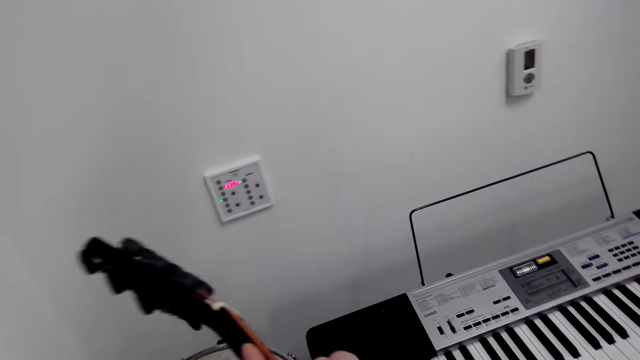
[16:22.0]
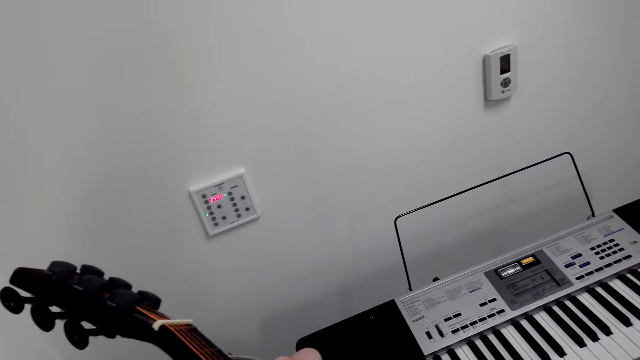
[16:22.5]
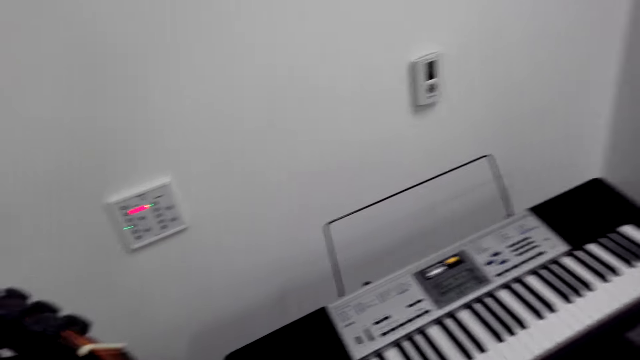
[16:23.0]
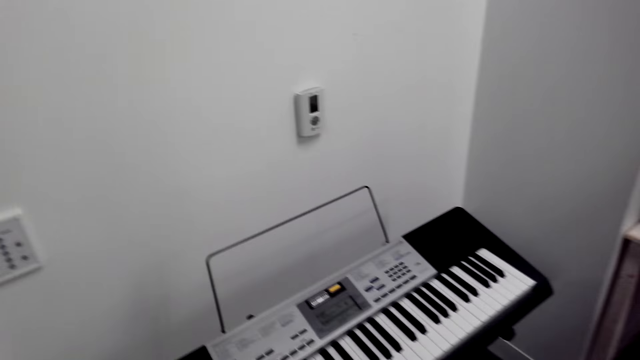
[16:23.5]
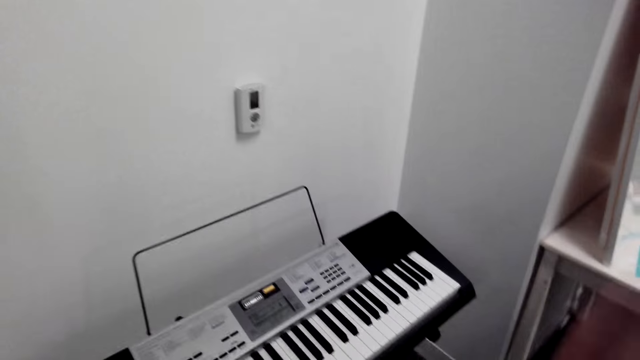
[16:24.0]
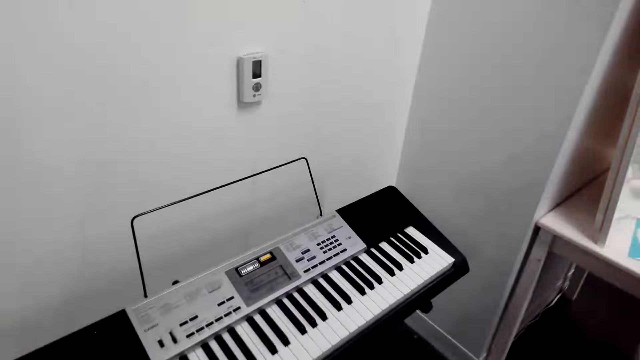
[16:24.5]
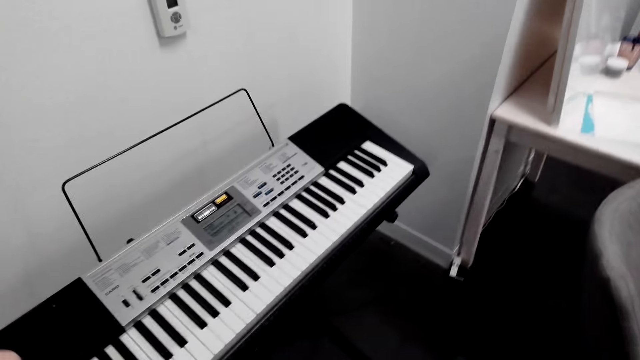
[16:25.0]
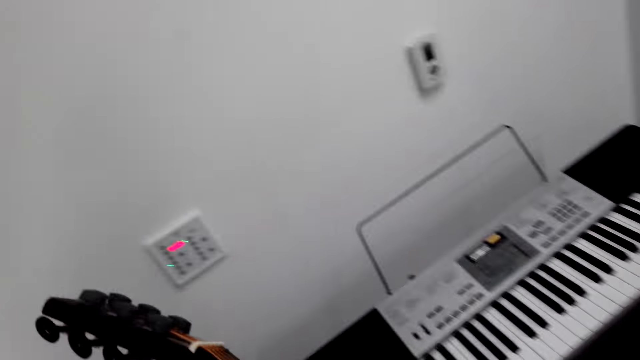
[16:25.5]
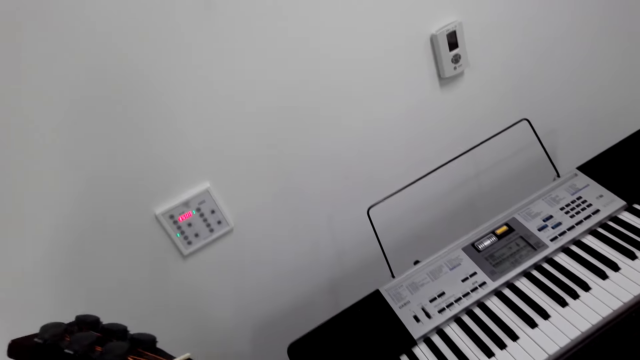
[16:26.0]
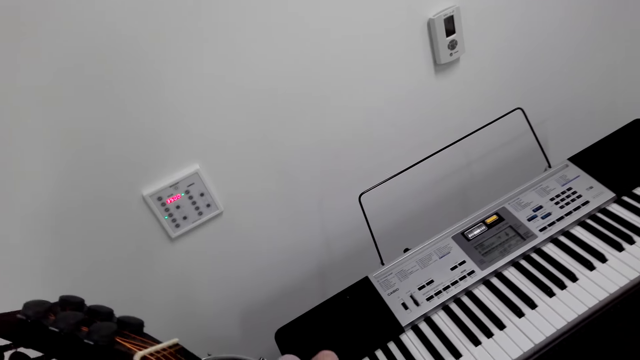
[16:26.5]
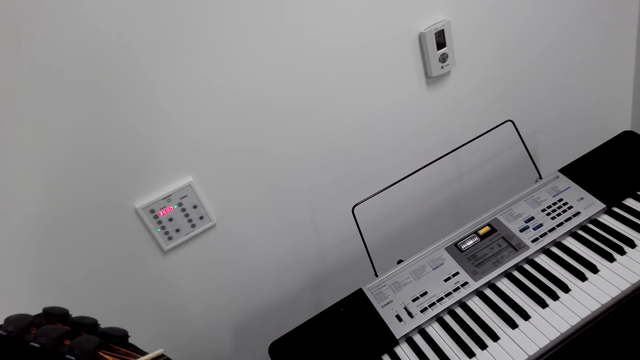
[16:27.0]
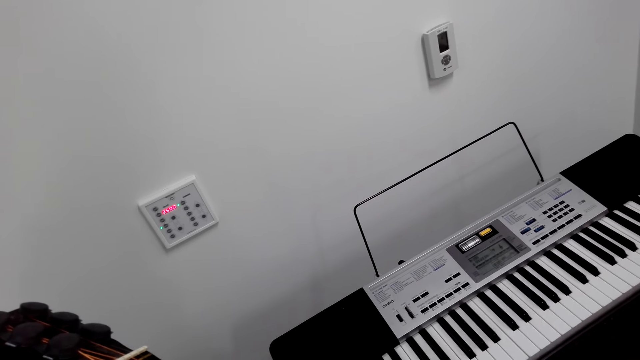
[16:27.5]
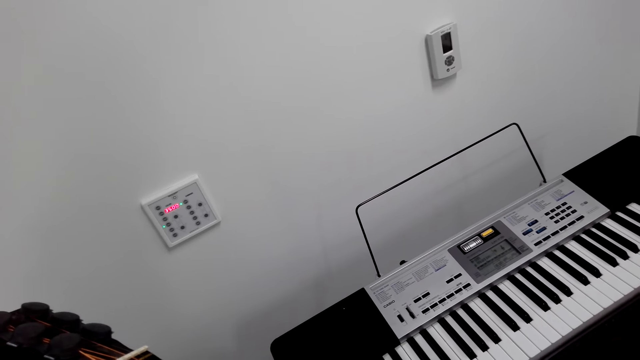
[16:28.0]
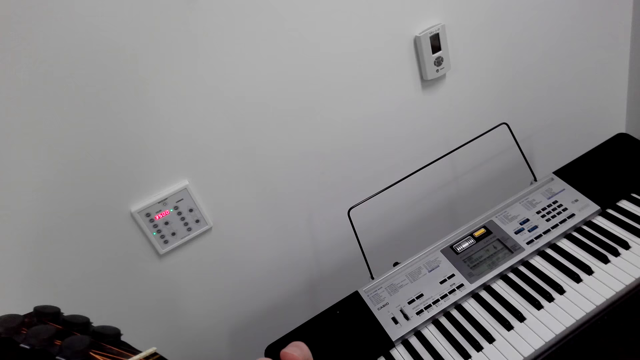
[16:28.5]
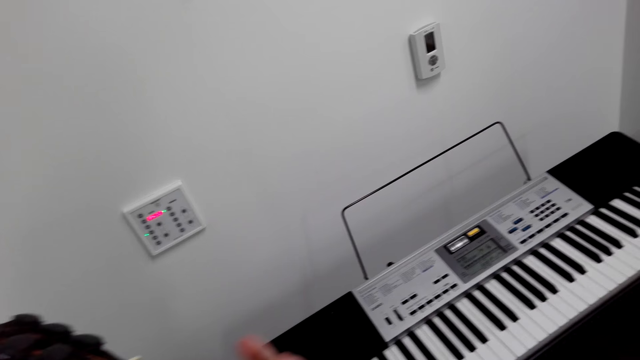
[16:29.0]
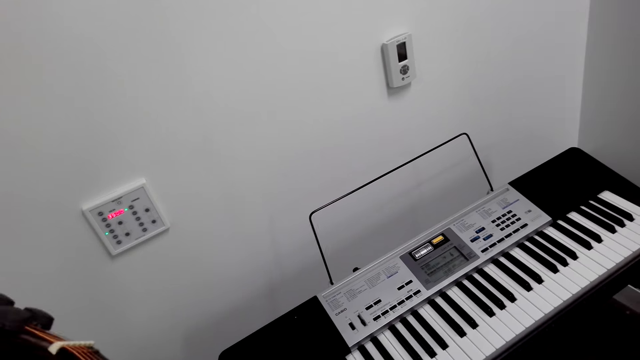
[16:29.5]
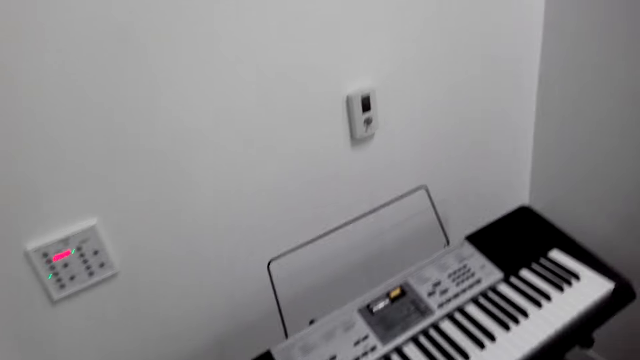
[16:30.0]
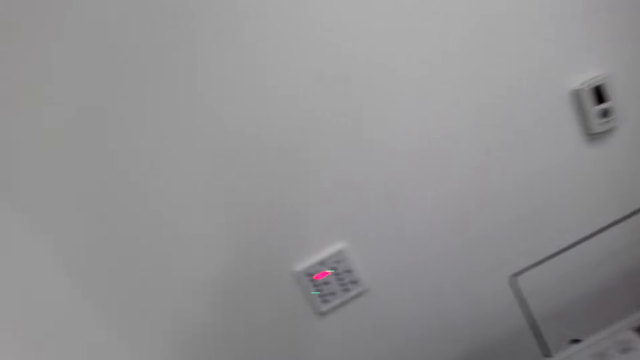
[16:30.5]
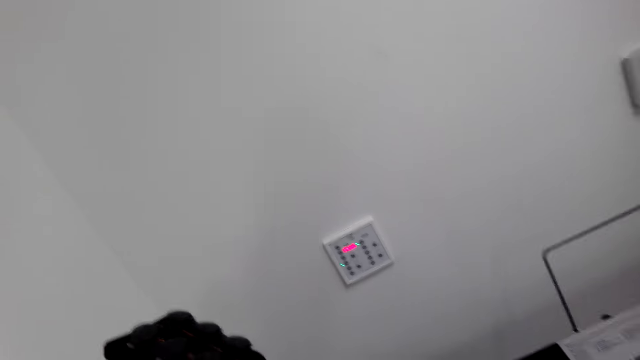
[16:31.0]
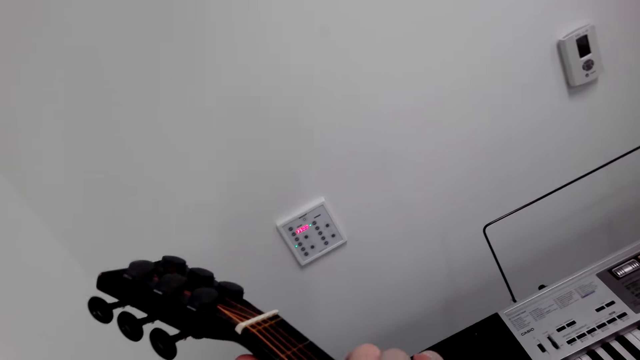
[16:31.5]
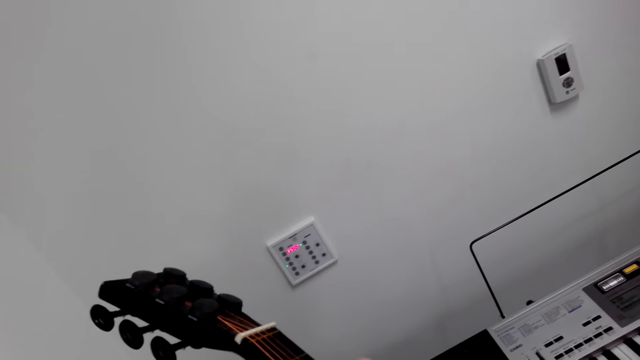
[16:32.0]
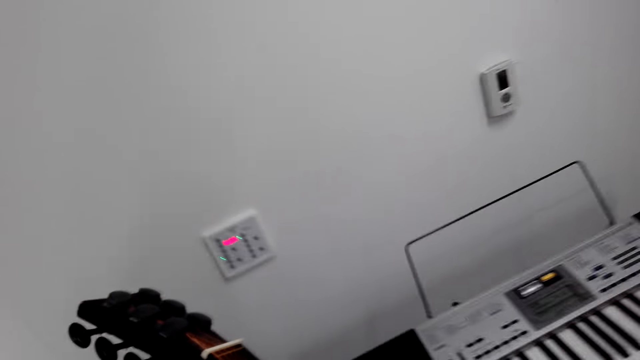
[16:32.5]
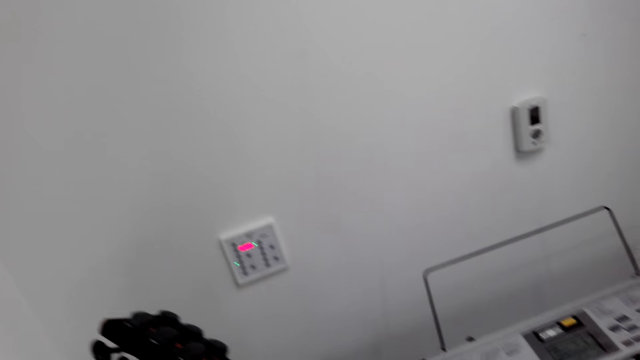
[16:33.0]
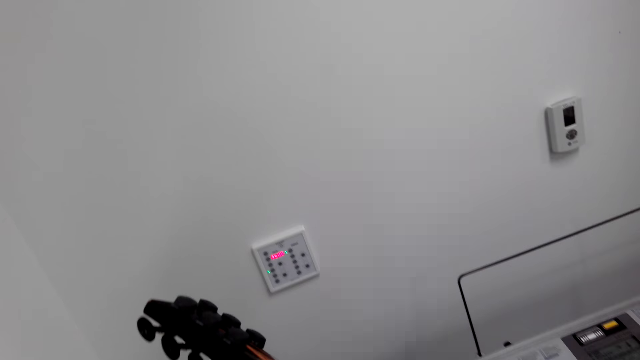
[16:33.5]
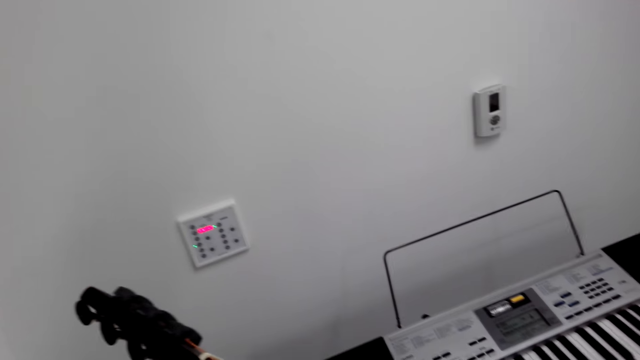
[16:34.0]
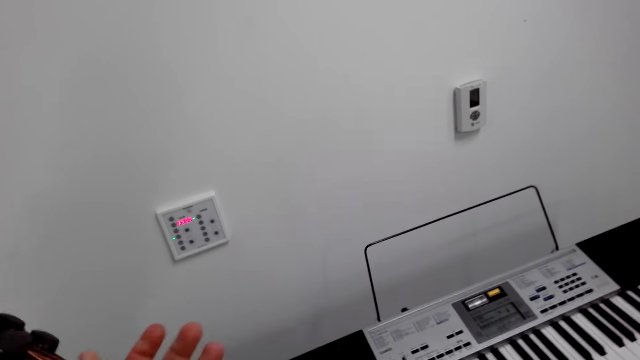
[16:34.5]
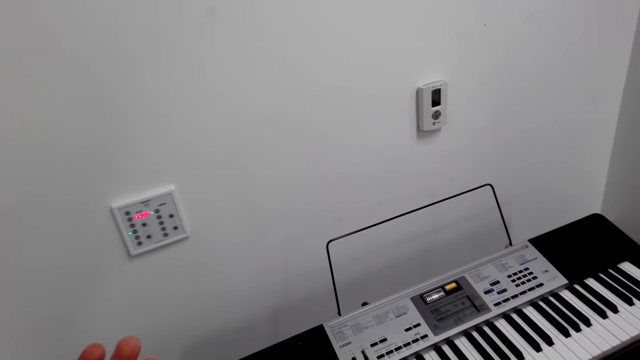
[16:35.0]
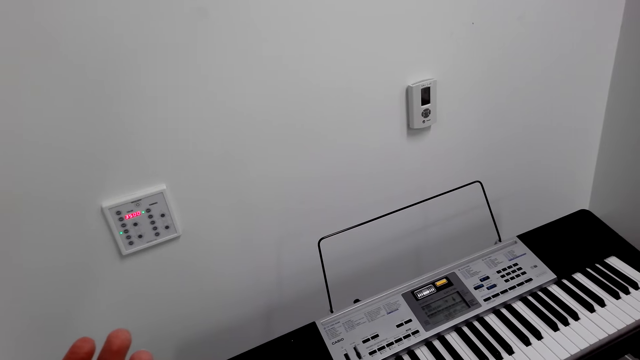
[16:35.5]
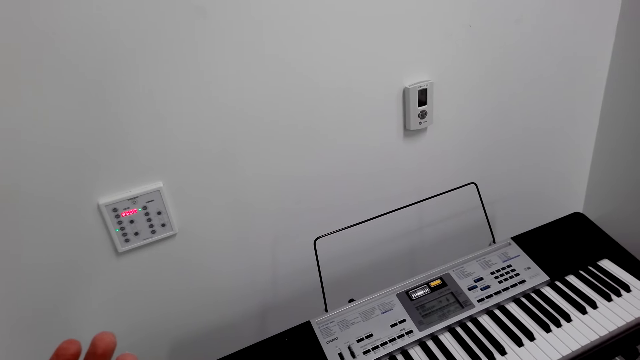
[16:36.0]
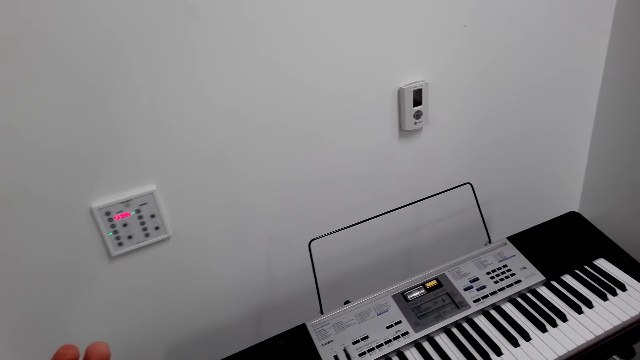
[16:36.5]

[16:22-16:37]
The camera wearer uses gestures. They play a guitar. They look around. They play the guitar.

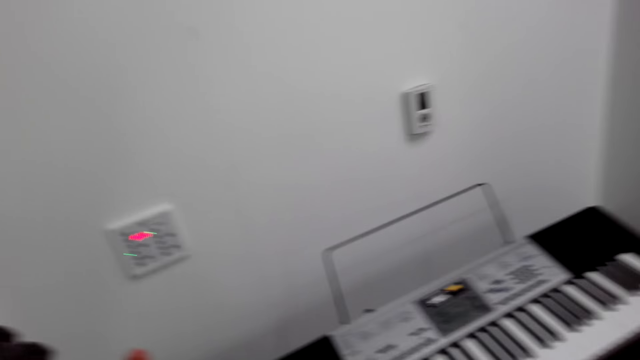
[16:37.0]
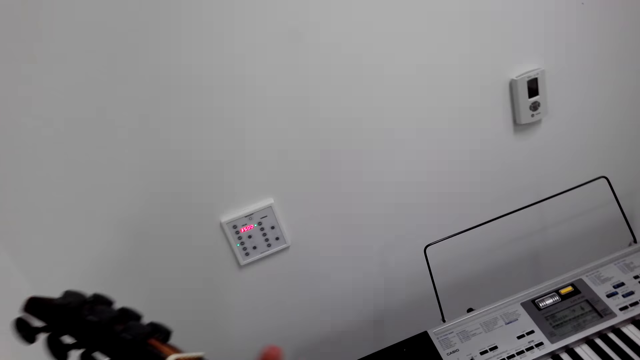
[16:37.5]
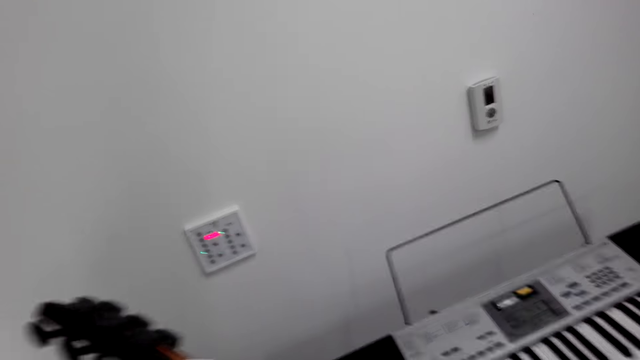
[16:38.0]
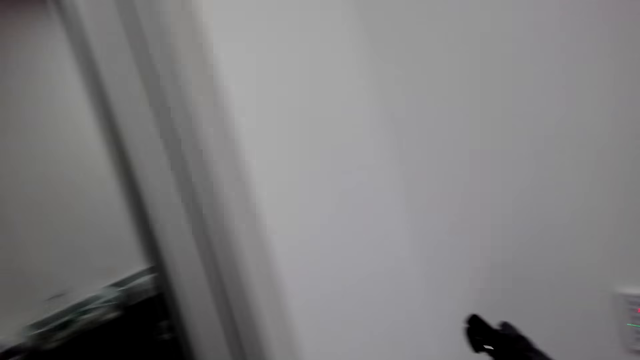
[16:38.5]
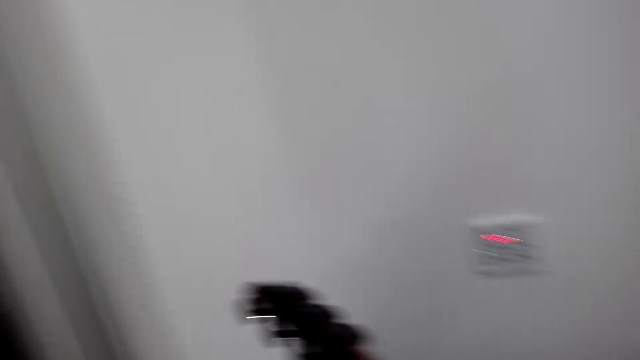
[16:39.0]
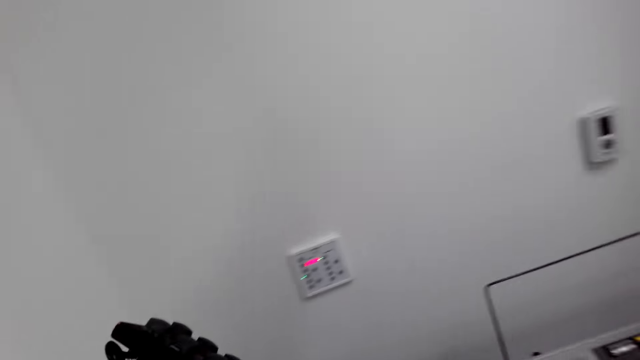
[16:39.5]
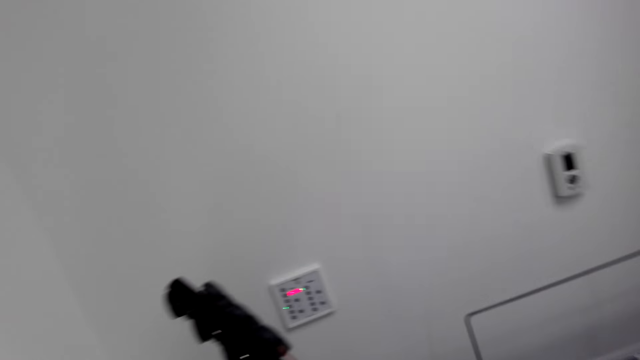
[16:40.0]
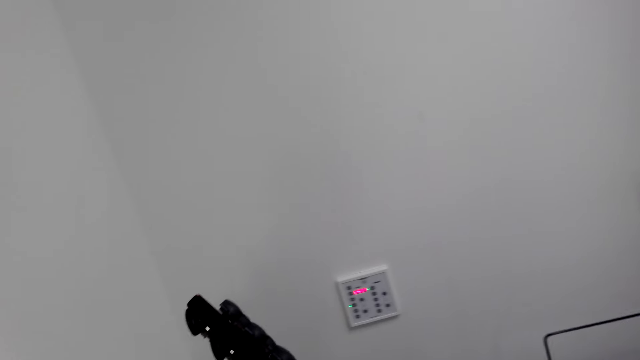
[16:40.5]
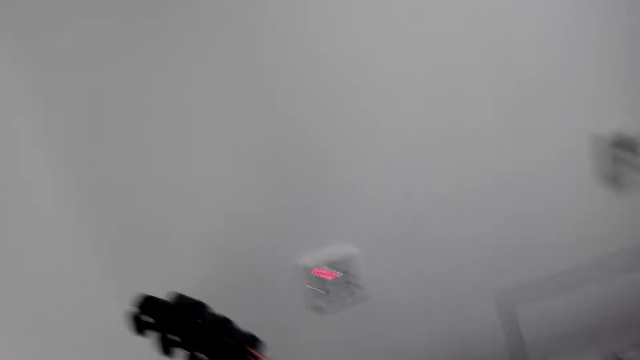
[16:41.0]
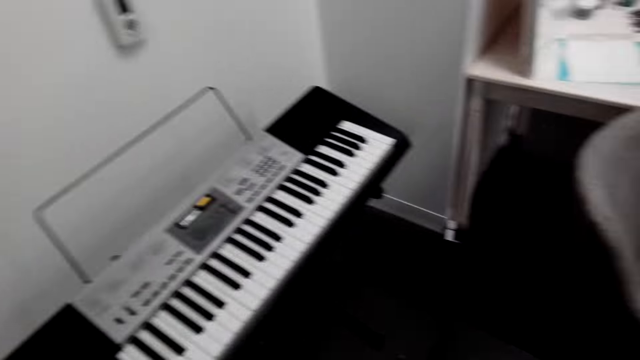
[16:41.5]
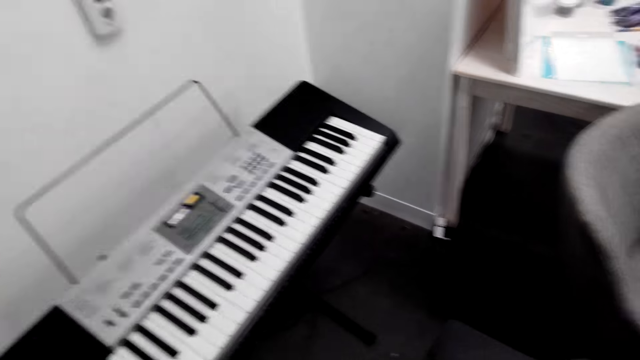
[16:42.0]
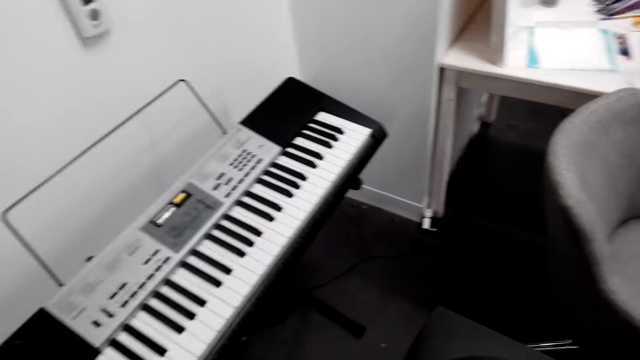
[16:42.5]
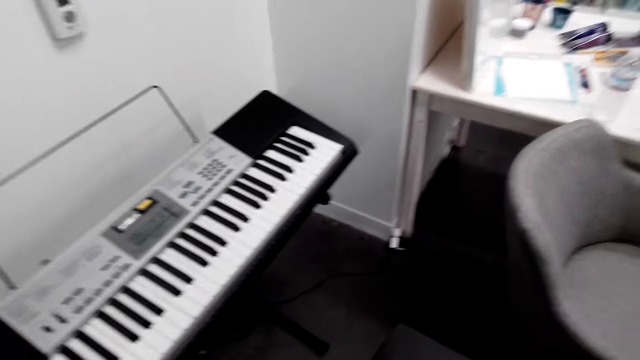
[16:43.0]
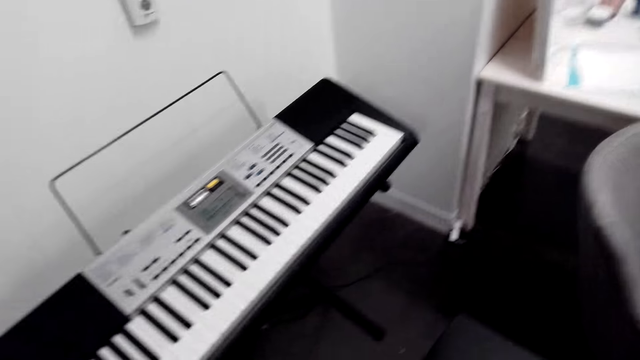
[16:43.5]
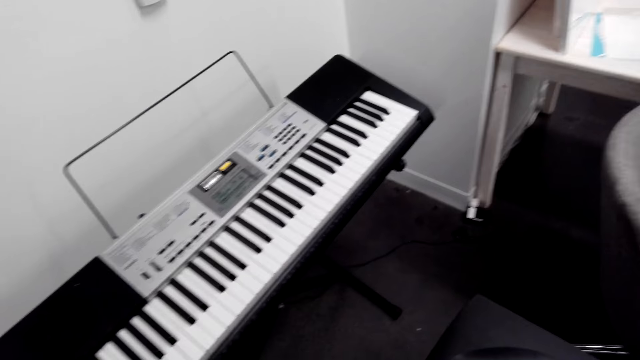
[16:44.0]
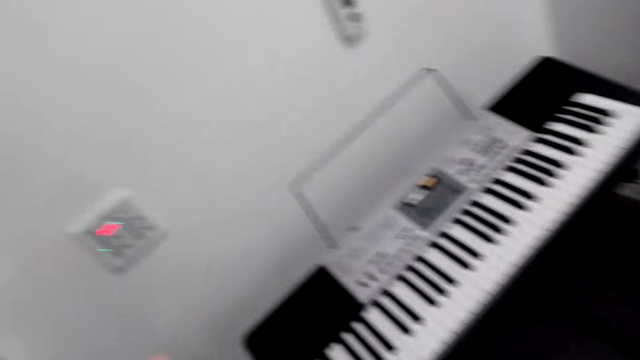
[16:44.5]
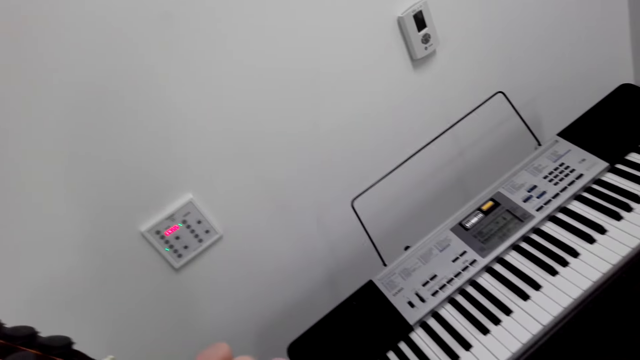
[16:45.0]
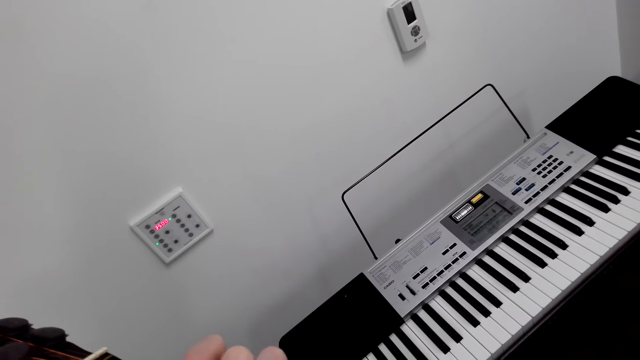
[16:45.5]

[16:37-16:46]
A woman walks around. The camera wearer looks around and plays a guitar.
